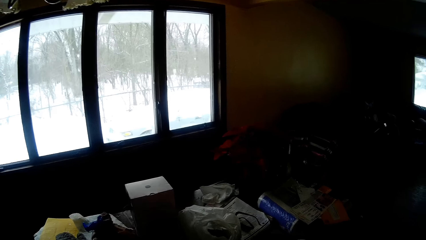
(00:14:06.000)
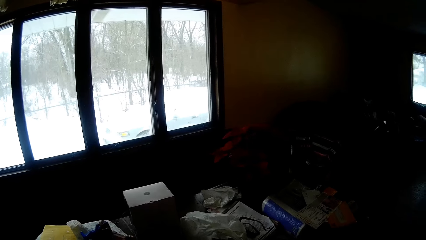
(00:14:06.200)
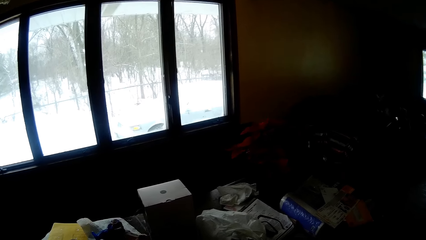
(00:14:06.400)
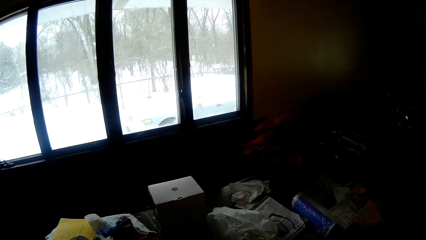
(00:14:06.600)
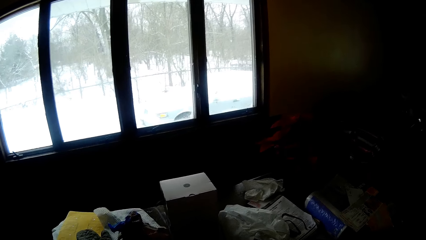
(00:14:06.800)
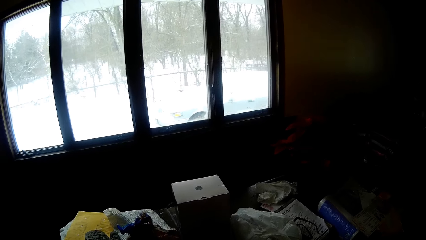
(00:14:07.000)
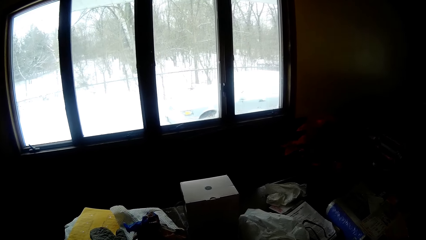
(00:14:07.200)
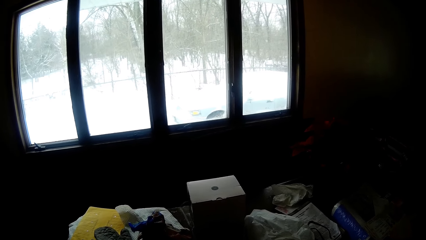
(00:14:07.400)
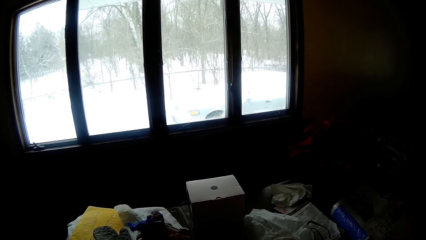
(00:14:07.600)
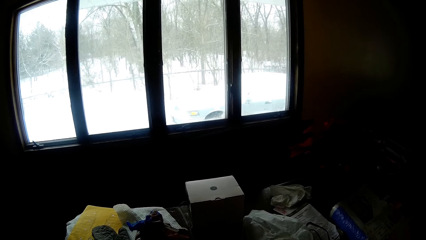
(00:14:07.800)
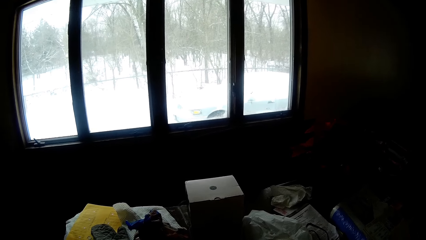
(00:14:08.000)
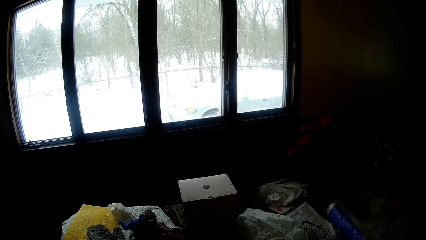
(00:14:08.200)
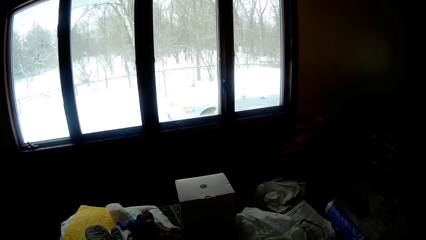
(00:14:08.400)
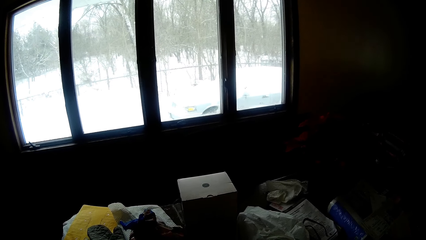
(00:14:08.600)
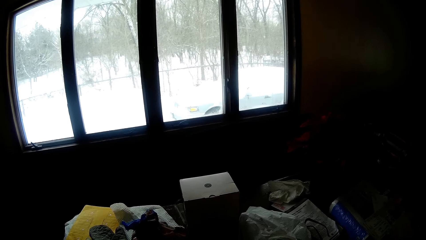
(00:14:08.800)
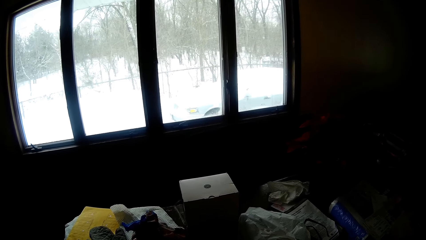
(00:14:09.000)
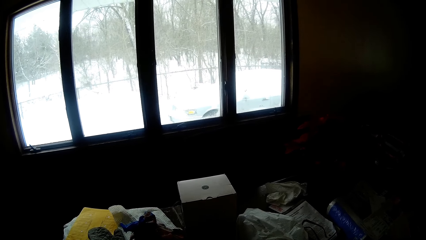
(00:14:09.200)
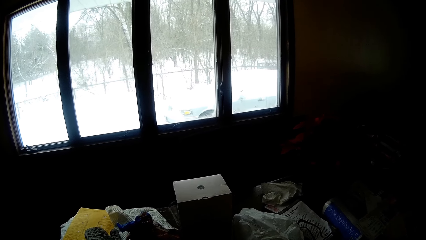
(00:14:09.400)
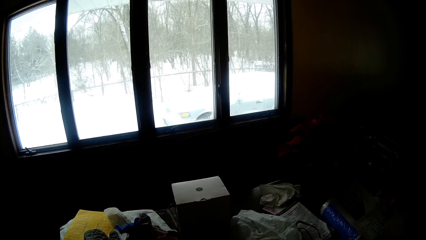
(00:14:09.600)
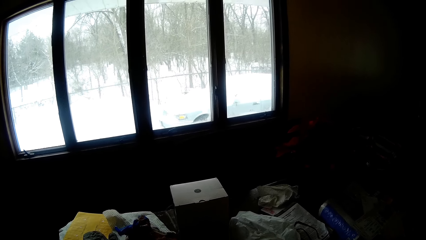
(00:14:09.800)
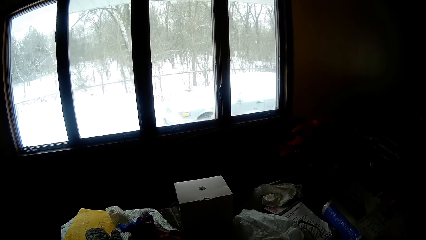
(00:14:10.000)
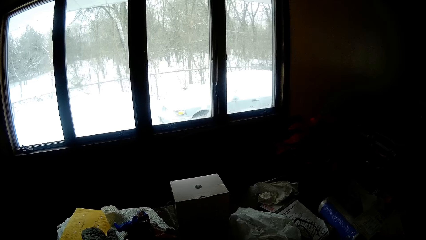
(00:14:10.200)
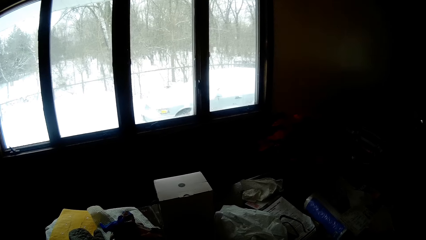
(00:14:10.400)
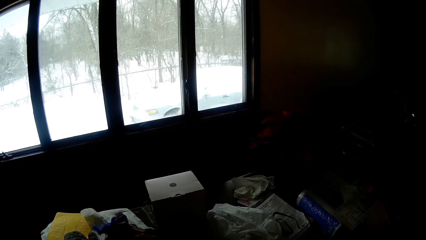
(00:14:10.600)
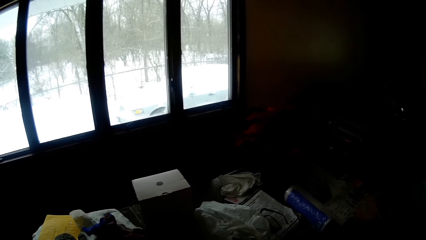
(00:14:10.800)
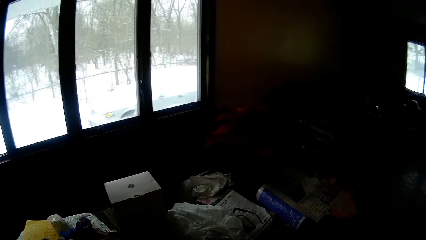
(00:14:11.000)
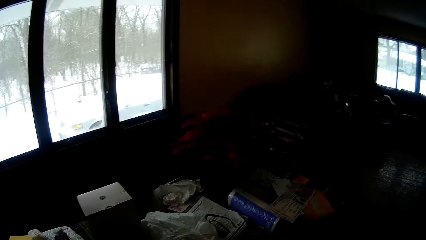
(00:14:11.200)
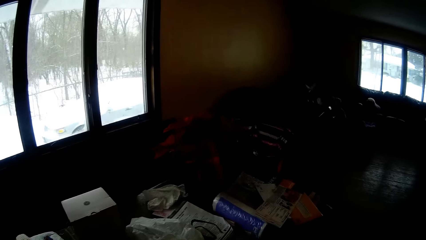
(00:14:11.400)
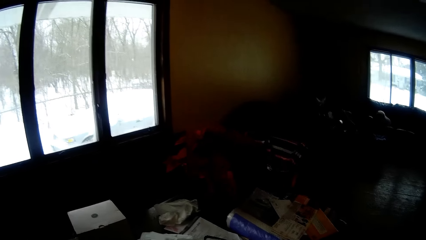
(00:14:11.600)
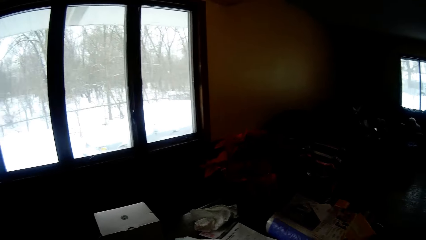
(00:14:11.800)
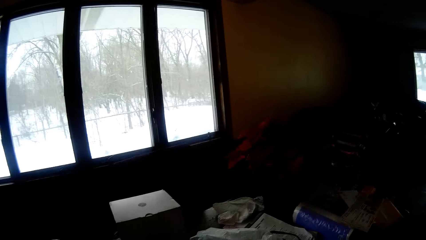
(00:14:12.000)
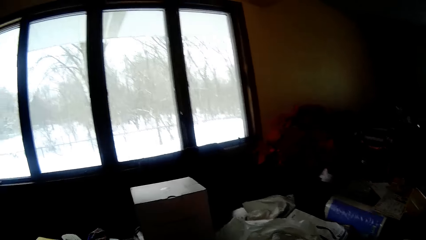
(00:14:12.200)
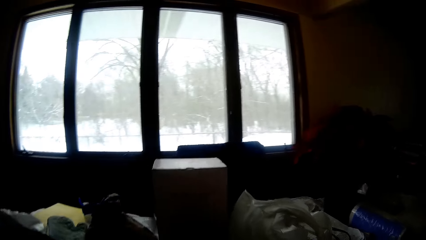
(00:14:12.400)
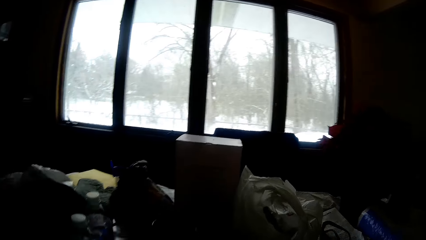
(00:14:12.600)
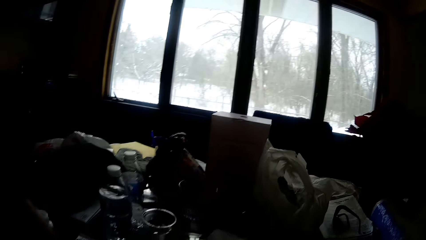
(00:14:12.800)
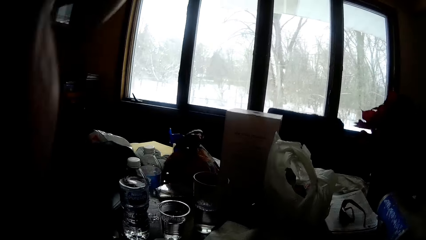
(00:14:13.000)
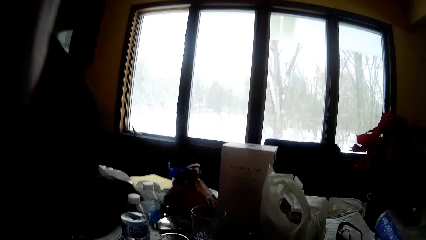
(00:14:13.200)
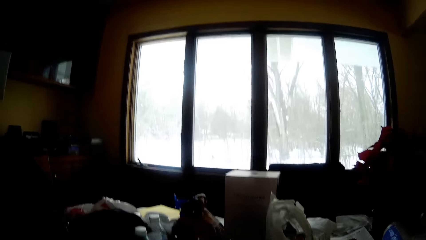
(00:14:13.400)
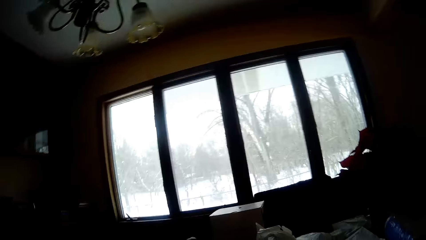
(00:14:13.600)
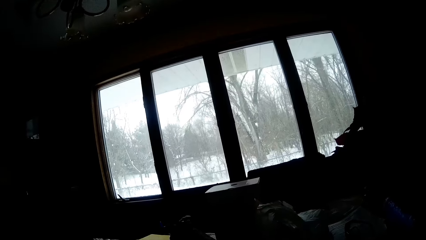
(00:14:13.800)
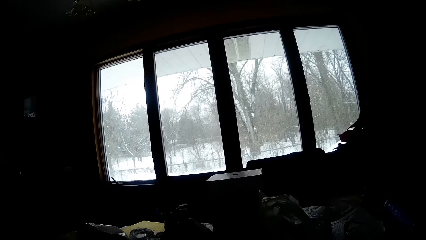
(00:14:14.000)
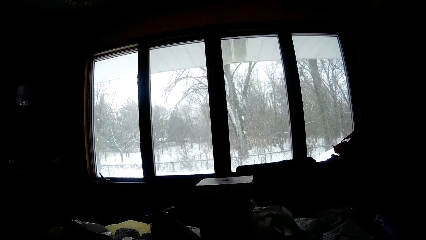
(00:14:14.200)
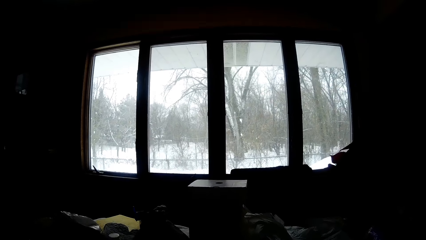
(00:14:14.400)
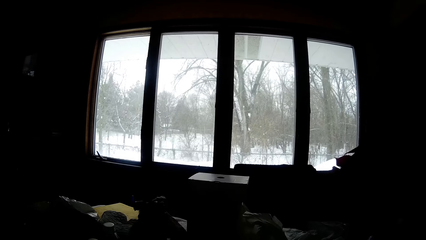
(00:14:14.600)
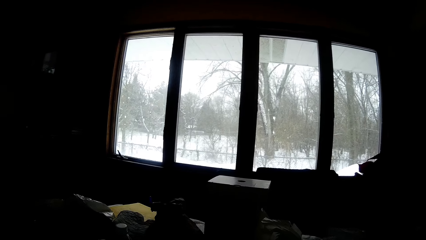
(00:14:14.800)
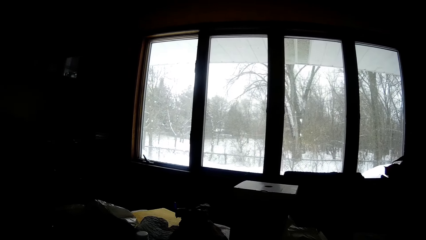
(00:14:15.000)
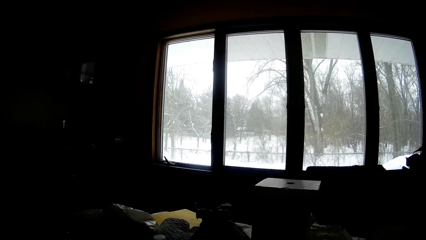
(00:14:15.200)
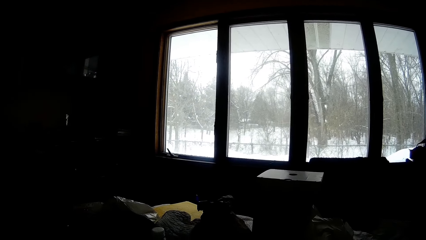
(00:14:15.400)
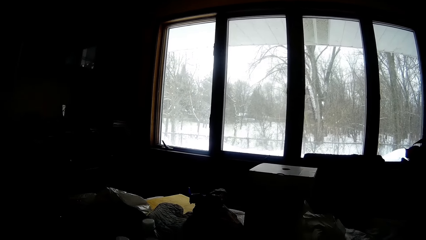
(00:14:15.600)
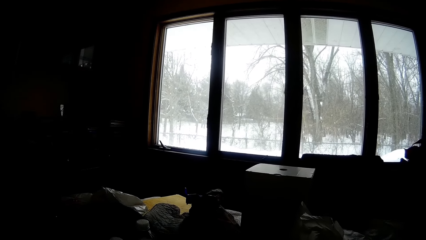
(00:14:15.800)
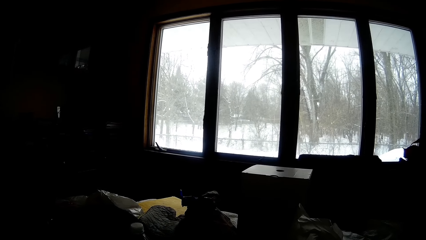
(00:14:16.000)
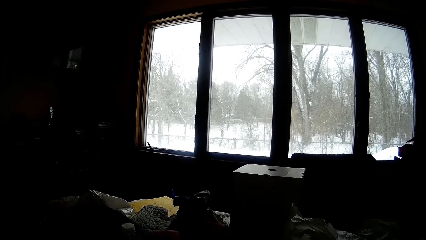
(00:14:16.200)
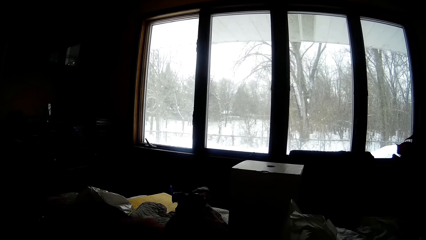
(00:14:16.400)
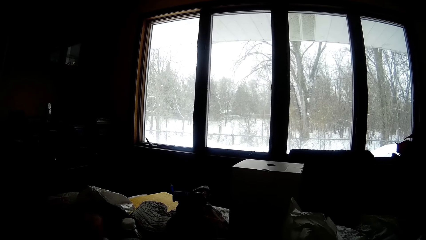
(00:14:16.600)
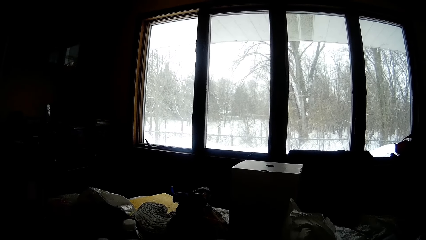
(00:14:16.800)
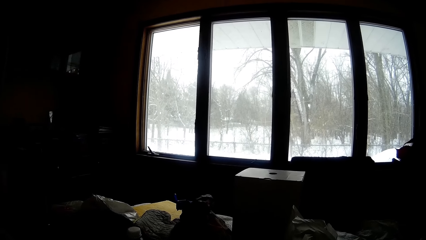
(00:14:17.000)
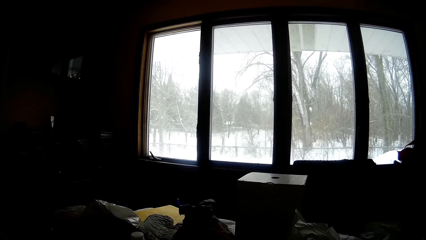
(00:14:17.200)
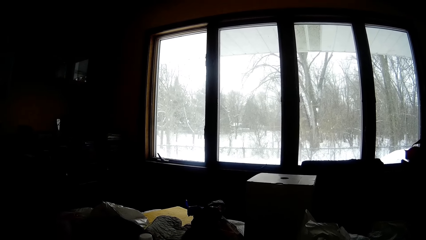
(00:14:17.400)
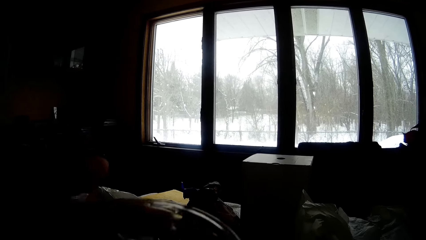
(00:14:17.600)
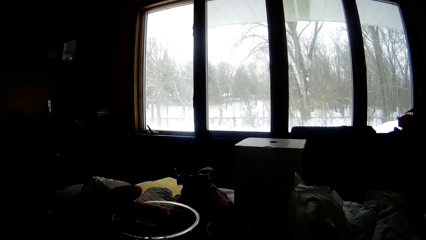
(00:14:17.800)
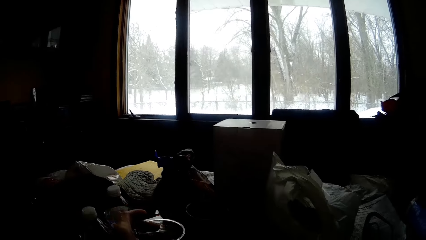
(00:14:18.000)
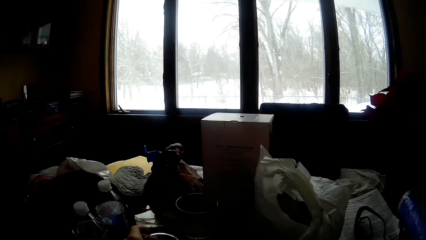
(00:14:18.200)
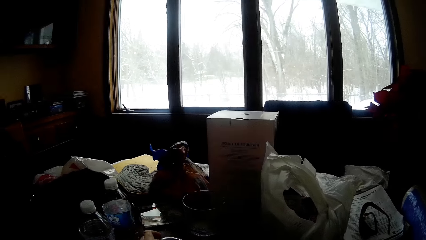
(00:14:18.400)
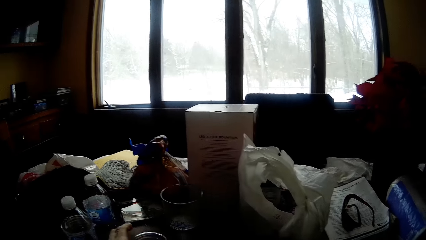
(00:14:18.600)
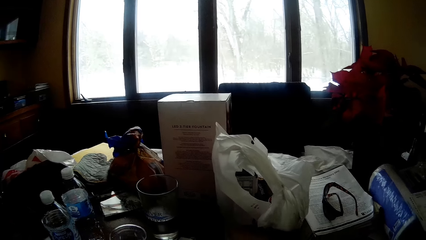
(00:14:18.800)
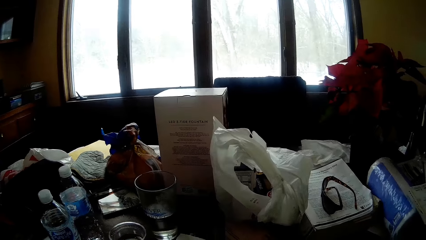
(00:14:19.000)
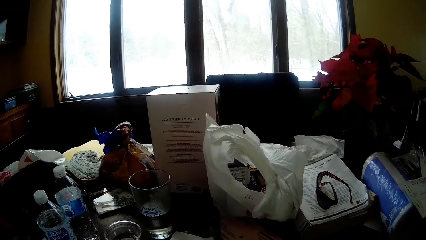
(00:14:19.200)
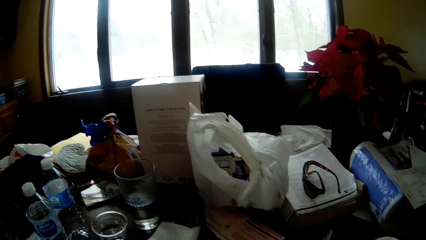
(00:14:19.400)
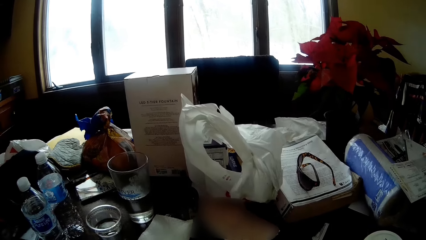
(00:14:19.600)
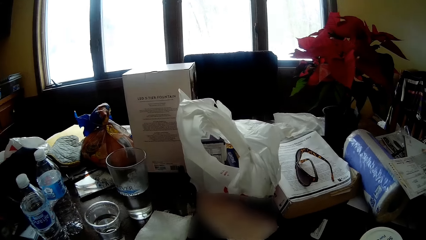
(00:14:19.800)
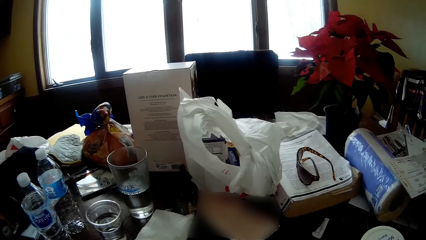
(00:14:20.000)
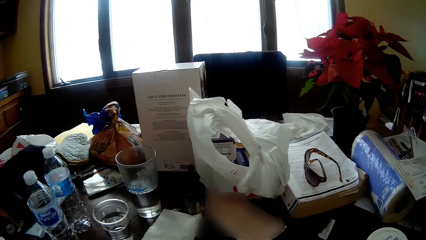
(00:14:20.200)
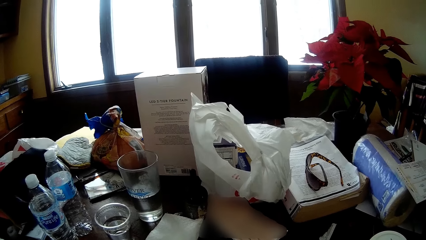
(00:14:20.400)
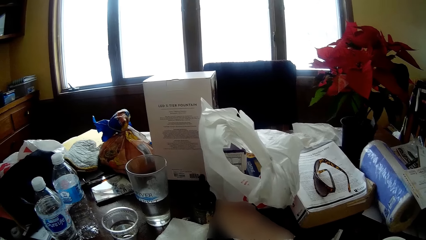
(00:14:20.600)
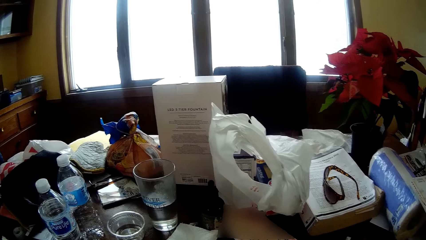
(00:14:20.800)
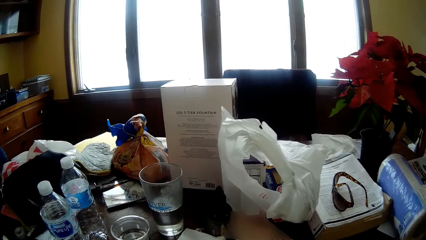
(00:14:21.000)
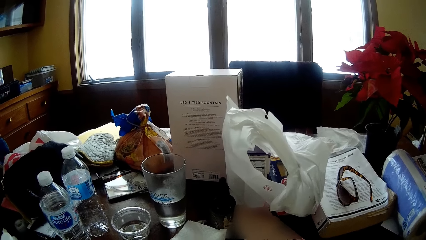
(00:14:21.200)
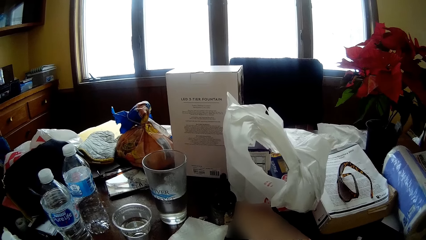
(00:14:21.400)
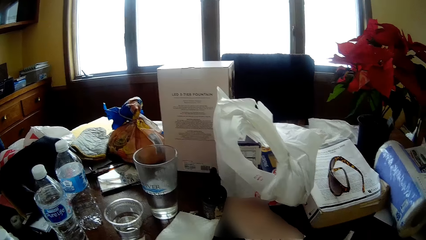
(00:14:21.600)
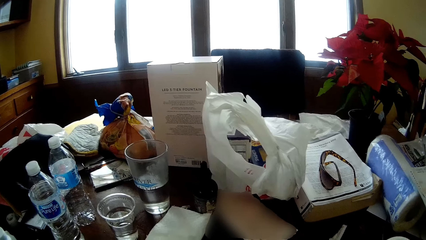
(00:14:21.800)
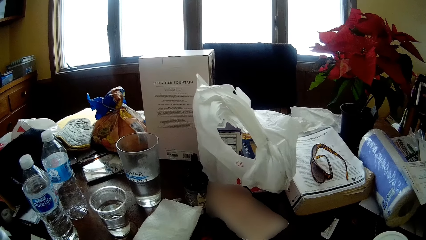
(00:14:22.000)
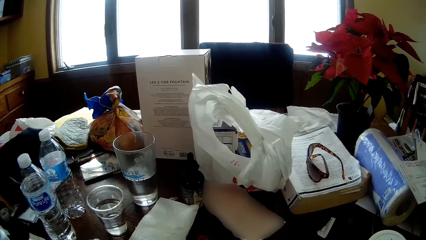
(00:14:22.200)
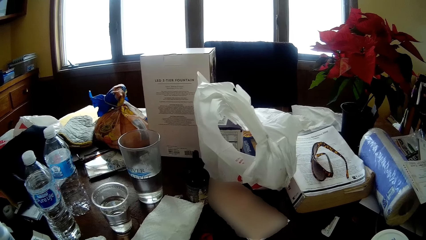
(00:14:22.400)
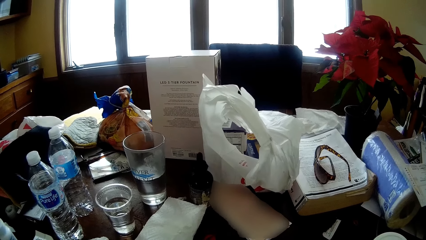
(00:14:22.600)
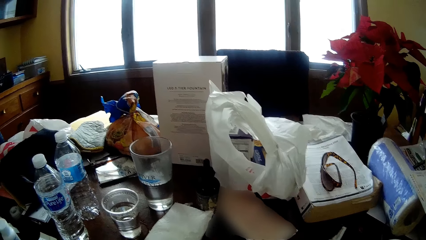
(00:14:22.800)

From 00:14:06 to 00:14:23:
The camera wearer lifts their left hand up. They pick up a glass of water from the table. They remove the glass of water from their mouth. They drop the cup of water on the table with their left hand.
